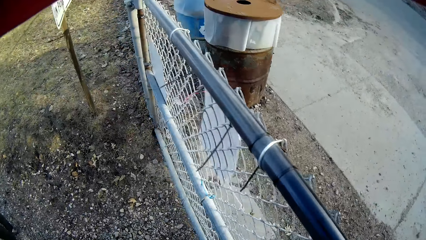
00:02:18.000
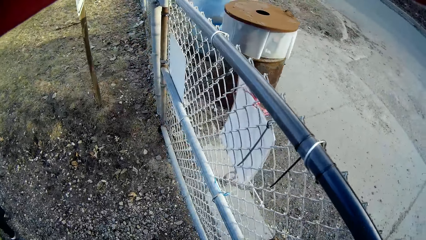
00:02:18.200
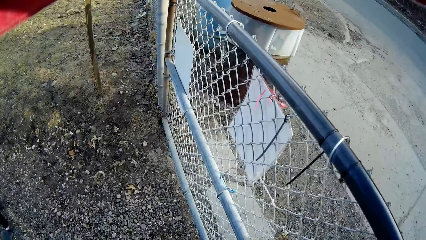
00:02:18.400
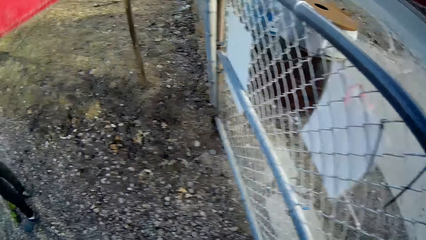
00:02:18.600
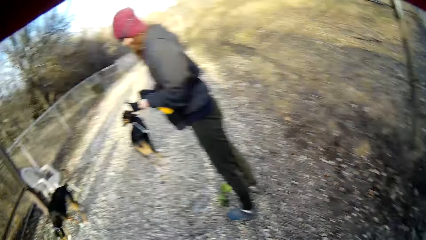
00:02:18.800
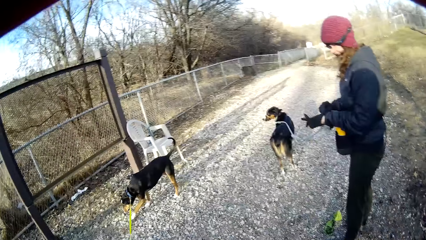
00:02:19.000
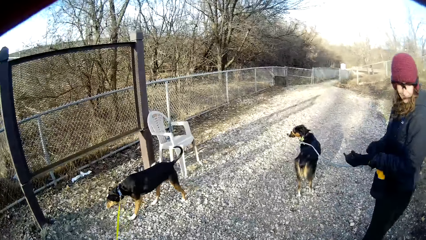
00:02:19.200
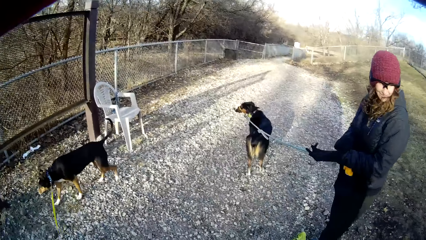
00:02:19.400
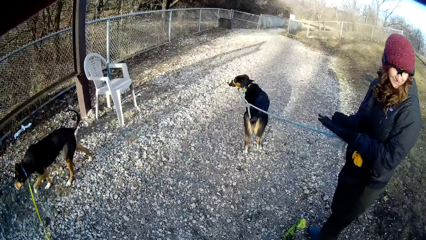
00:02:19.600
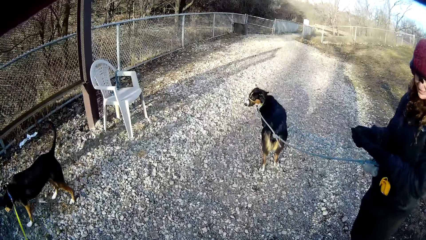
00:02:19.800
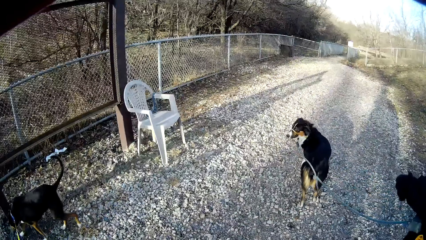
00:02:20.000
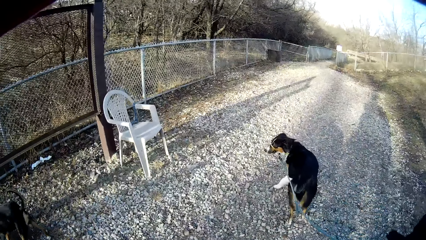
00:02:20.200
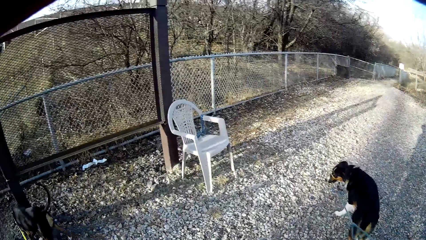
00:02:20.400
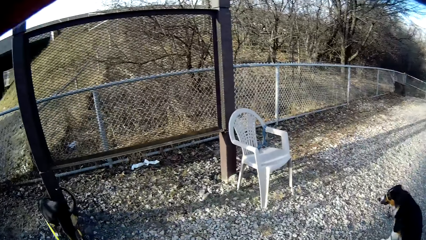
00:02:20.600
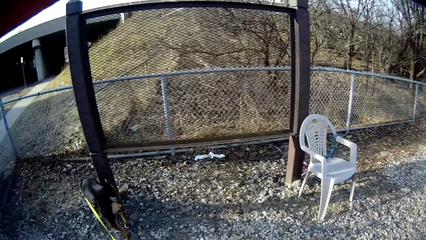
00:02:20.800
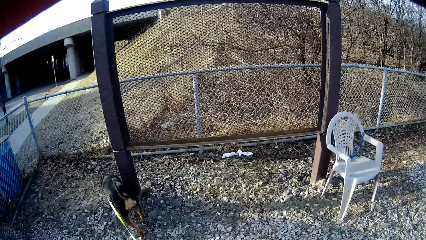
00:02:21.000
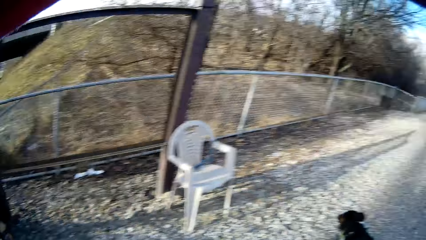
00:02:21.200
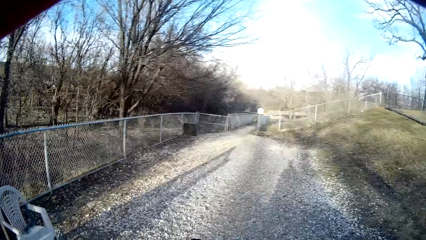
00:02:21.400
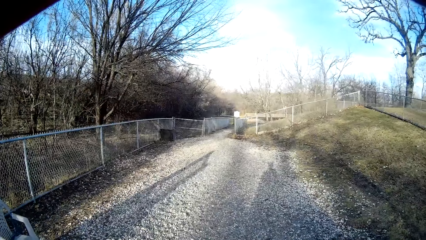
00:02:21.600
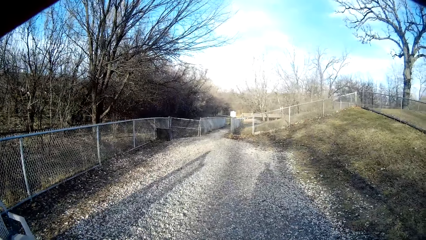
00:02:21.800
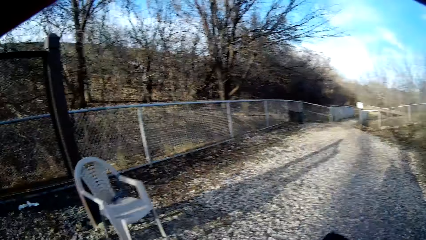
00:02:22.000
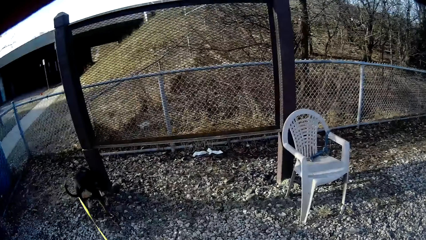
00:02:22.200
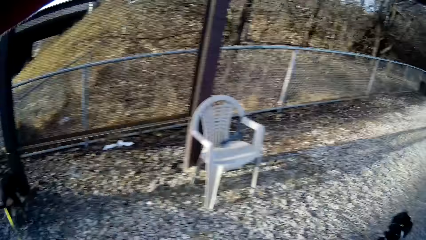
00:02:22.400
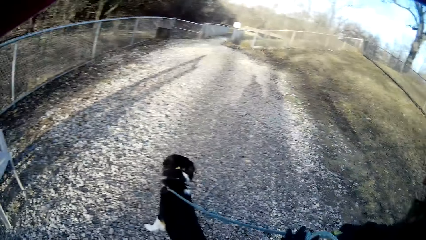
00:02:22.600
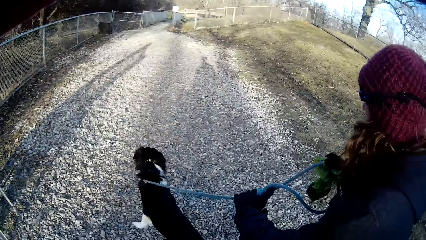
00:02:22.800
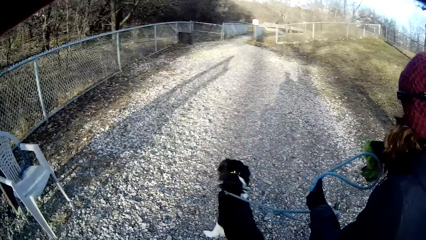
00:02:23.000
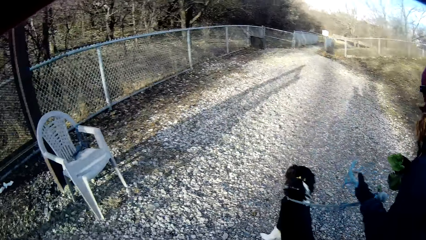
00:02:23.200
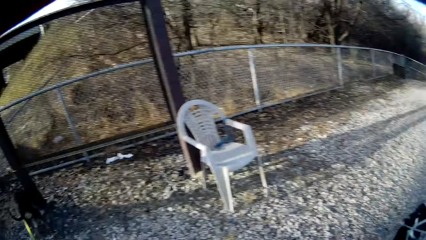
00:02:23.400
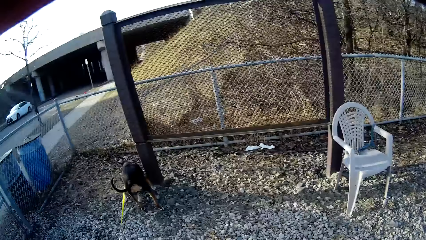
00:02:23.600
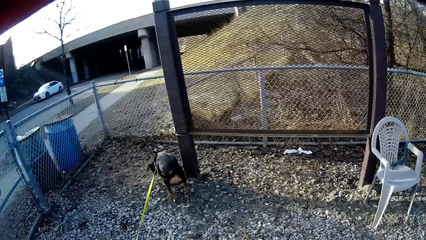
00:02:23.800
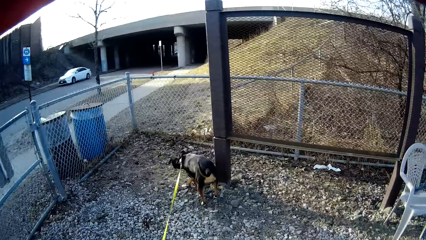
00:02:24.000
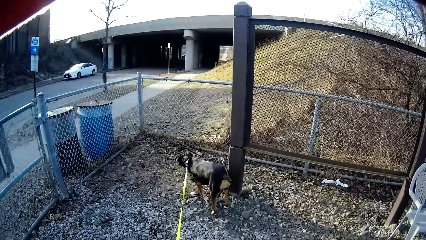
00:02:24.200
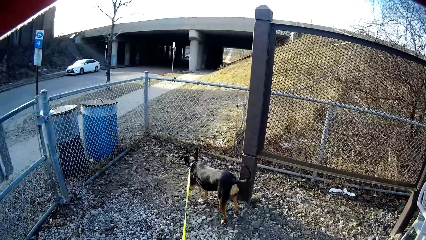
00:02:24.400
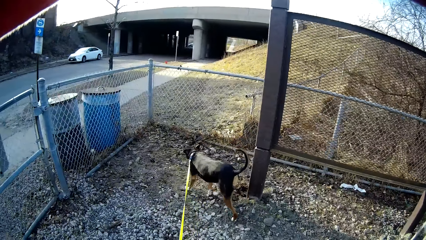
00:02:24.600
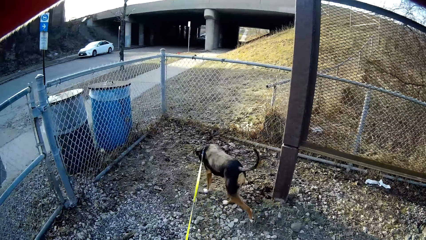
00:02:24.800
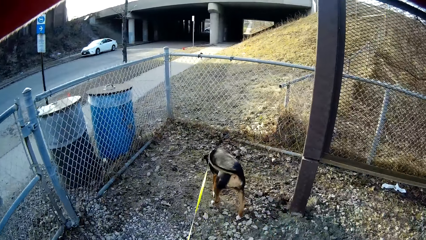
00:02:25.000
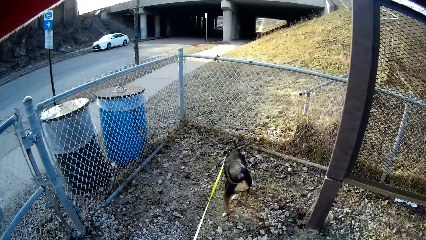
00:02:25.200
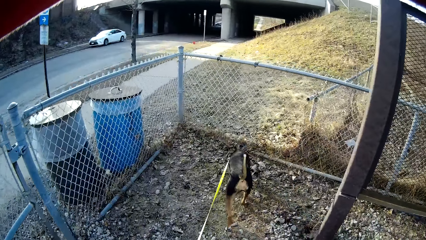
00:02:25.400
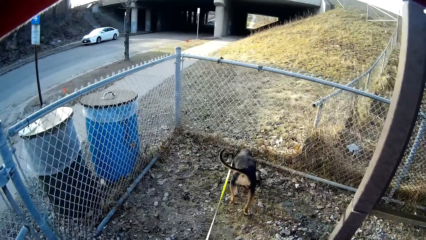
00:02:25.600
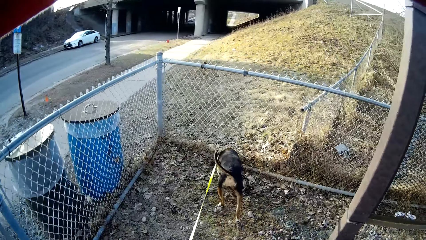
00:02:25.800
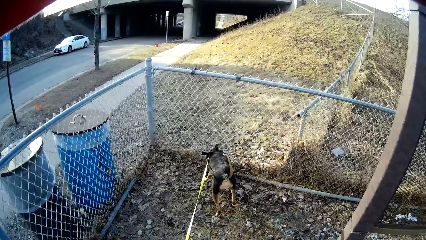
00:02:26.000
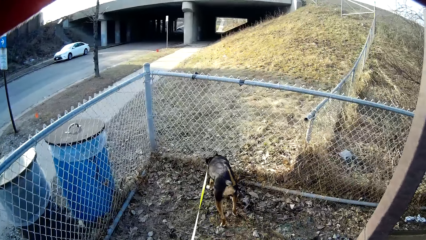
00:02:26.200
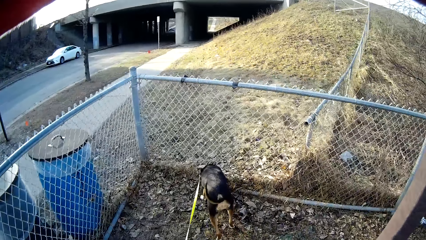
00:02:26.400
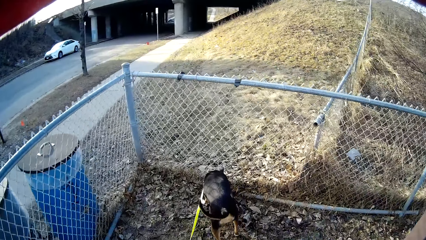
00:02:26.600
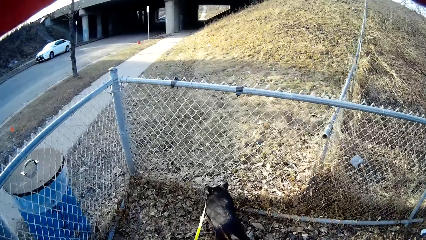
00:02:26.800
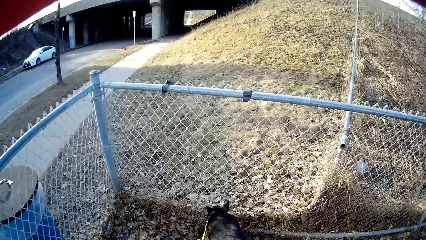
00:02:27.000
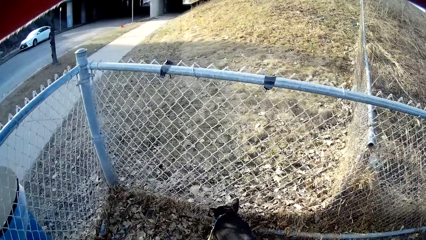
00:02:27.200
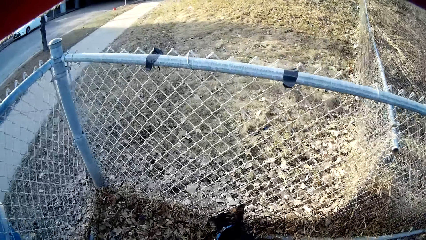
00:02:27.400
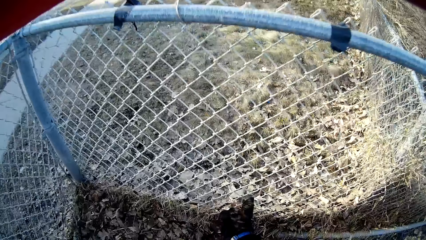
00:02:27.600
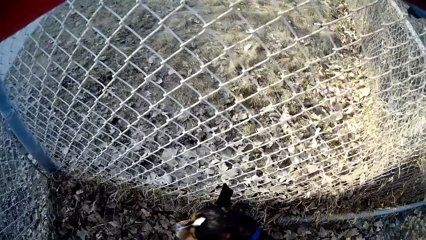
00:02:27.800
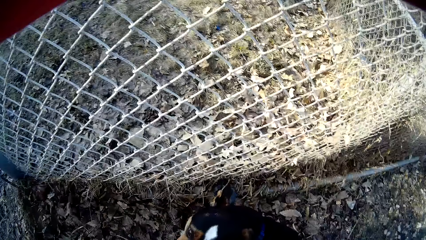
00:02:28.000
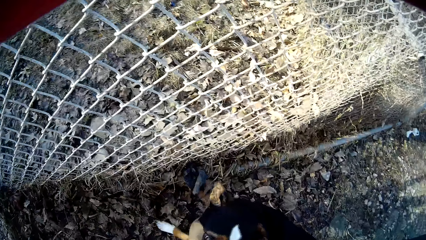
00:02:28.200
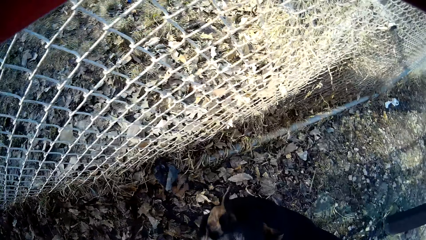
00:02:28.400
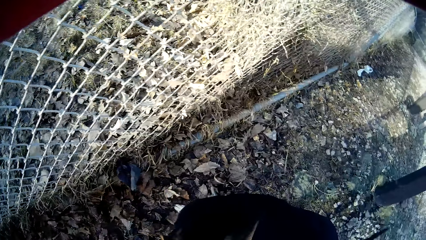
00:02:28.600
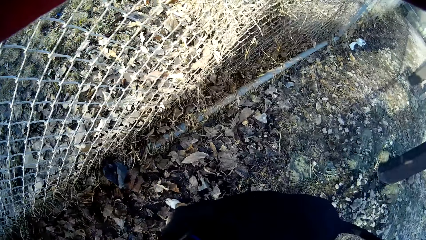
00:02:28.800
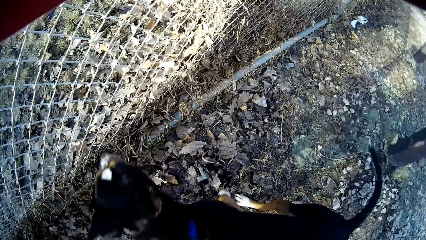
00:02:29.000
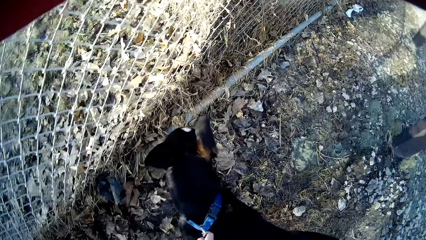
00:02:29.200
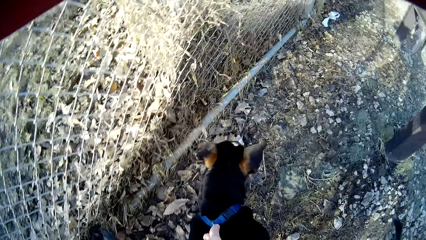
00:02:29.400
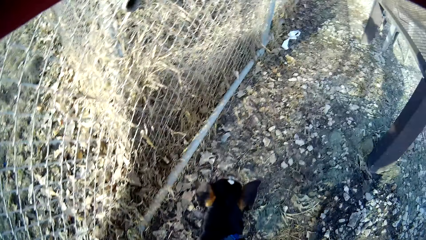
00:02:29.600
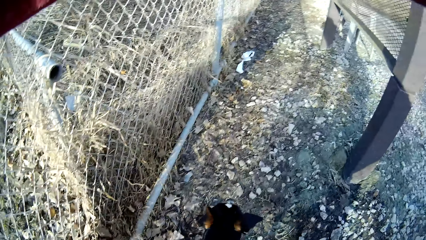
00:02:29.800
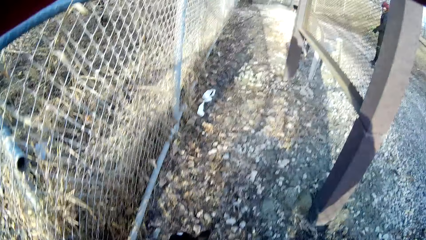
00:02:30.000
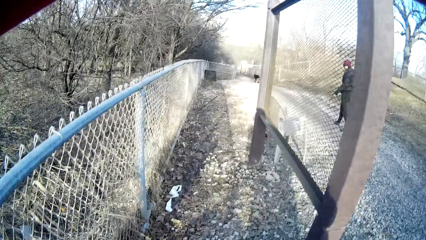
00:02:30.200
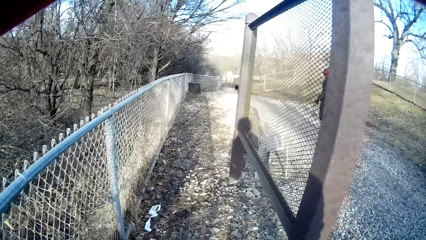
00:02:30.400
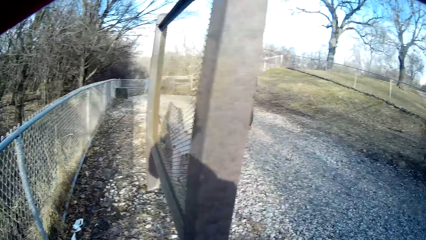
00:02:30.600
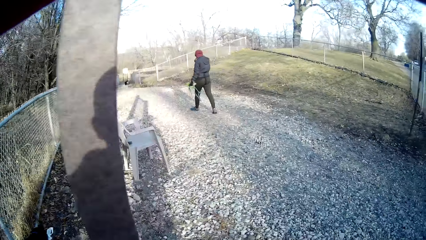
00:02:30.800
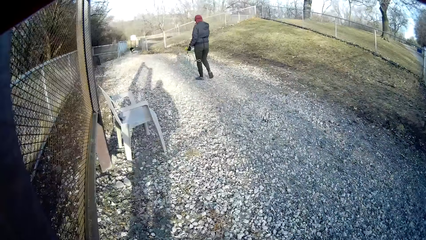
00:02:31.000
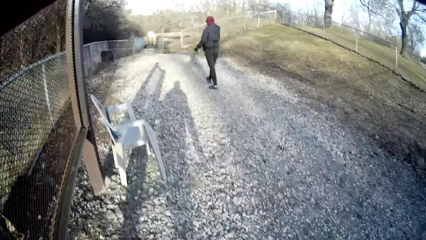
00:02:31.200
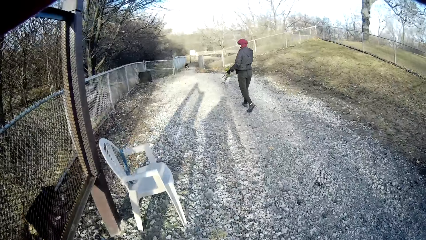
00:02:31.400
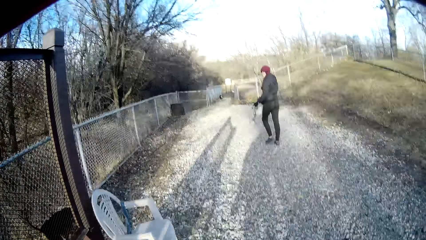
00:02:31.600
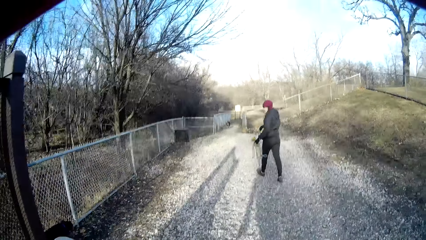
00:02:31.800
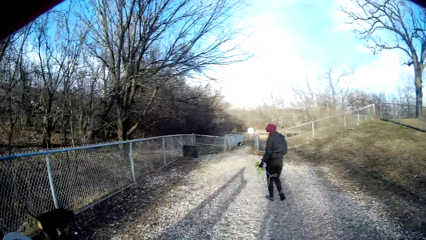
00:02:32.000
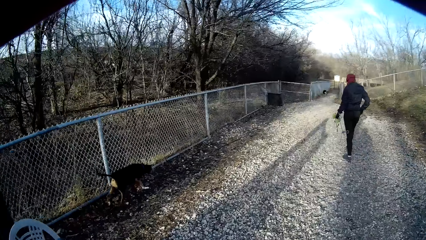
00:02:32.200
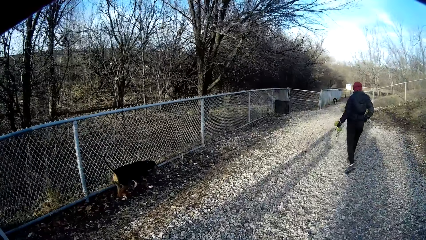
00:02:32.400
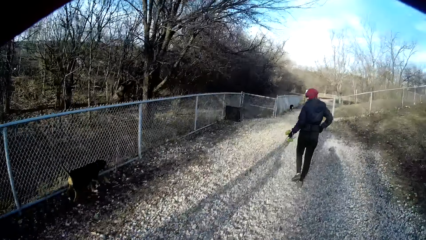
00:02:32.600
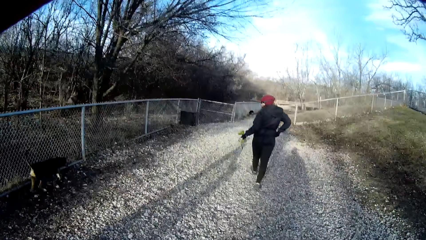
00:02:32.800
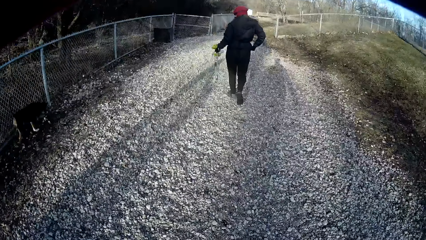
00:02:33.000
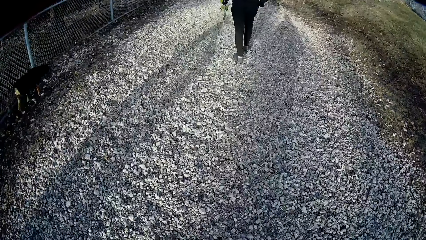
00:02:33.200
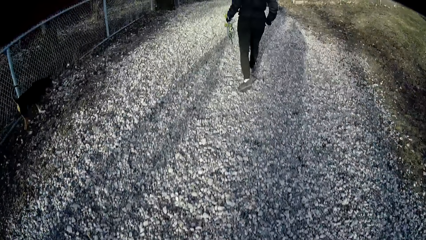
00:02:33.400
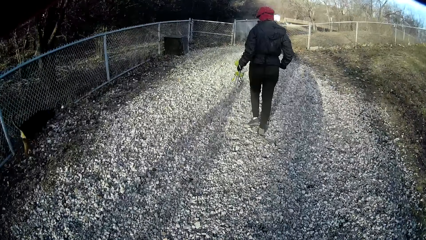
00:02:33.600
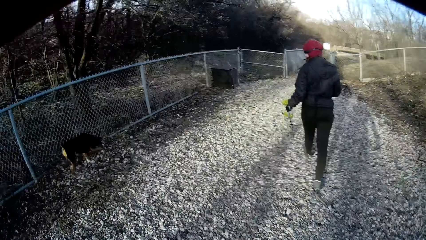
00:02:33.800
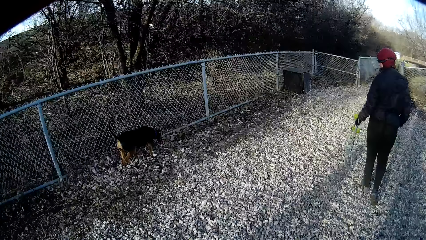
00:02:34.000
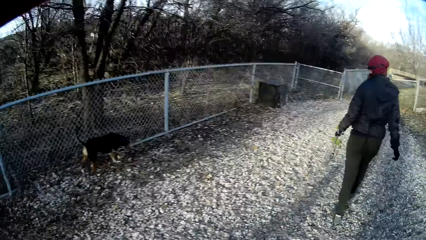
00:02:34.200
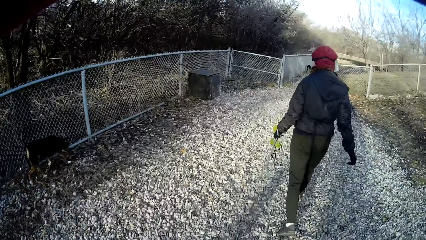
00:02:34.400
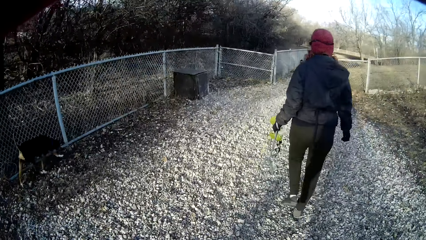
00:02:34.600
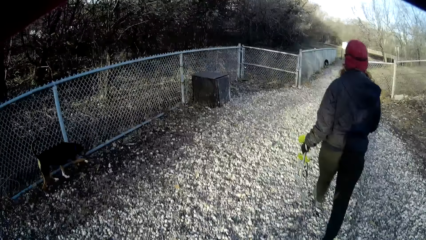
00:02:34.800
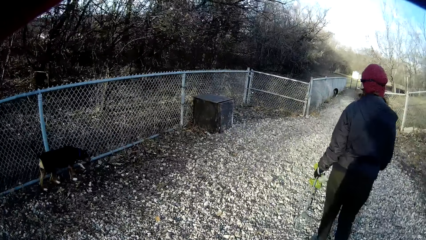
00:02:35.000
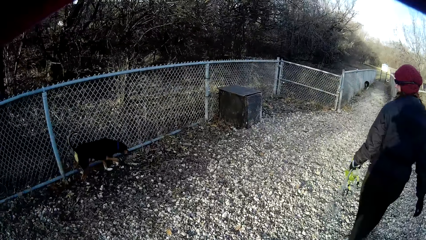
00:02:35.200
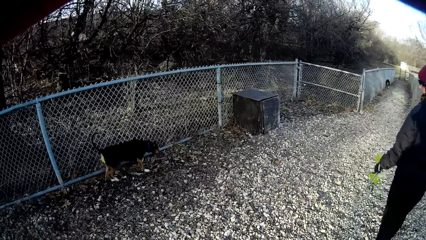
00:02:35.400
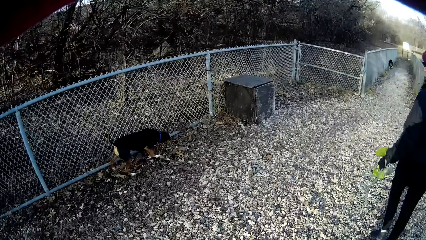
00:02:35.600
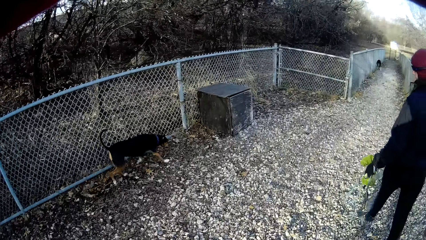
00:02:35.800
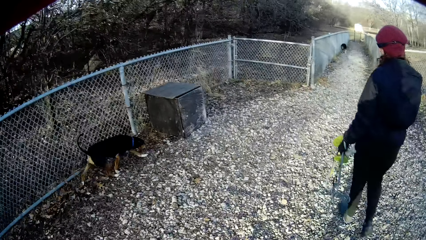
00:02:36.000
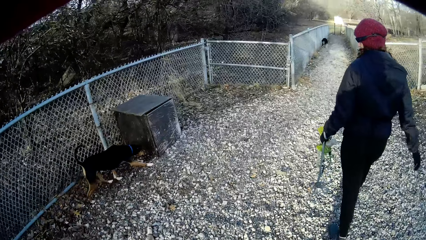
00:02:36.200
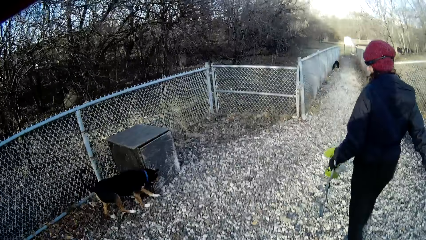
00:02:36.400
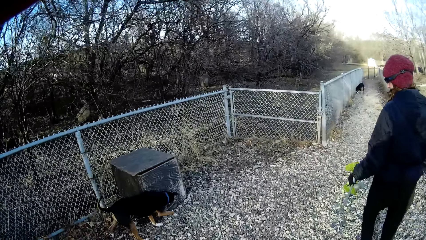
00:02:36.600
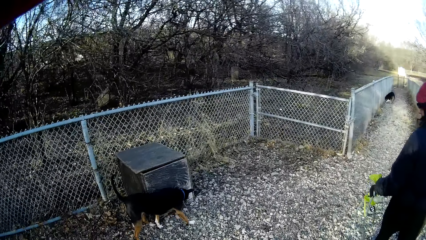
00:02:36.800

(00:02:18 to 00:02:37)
The camera wearer looks around the compound. A woman removes the rope on a dog. The camera wearer looks at the dog. They remove the rope on another dog. They continue walking with the other dog alongside the woman and the first dog. The woman walks around with the dog. The camera wearer walks around with the woman with the dogs.
